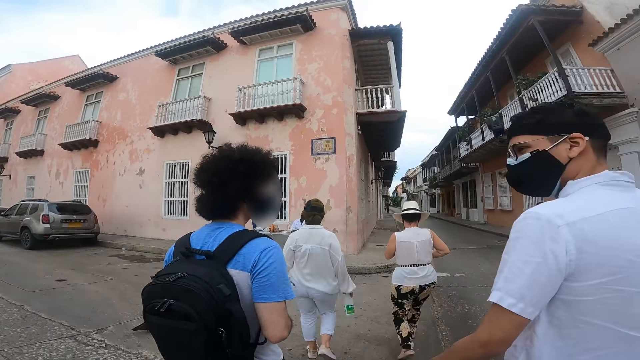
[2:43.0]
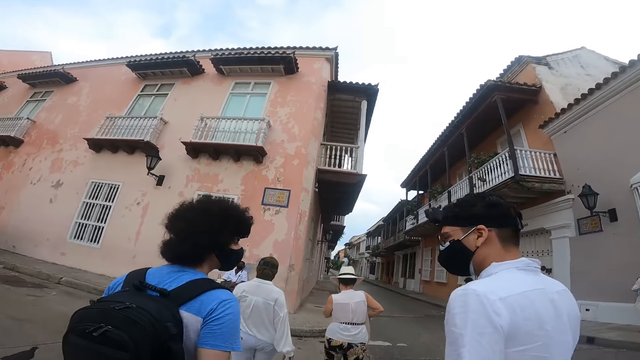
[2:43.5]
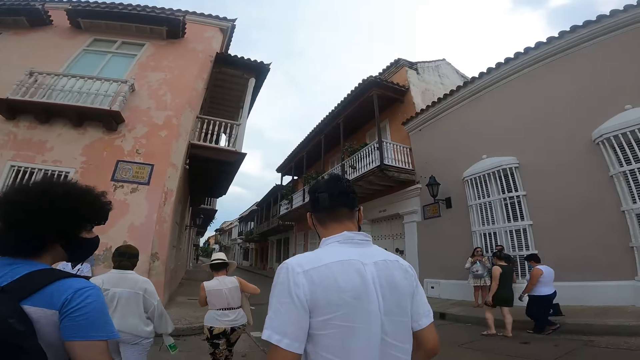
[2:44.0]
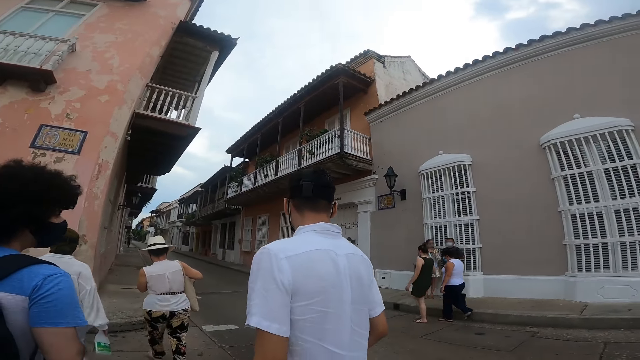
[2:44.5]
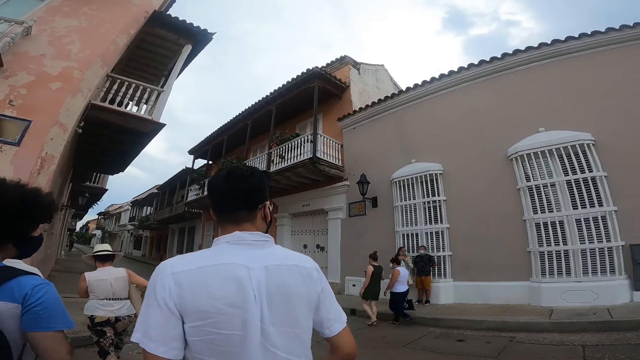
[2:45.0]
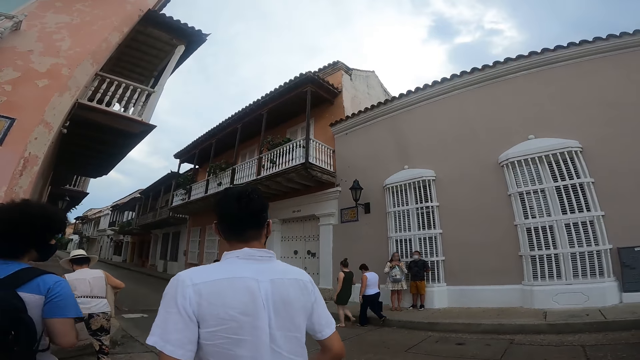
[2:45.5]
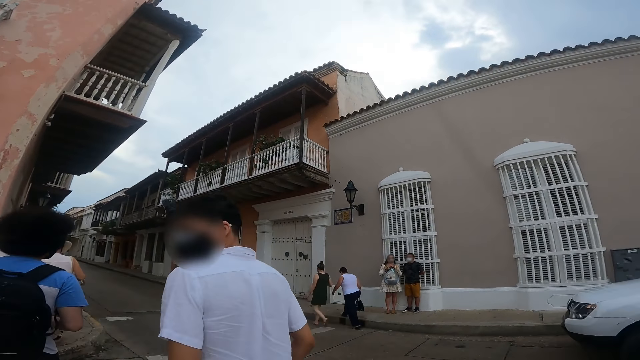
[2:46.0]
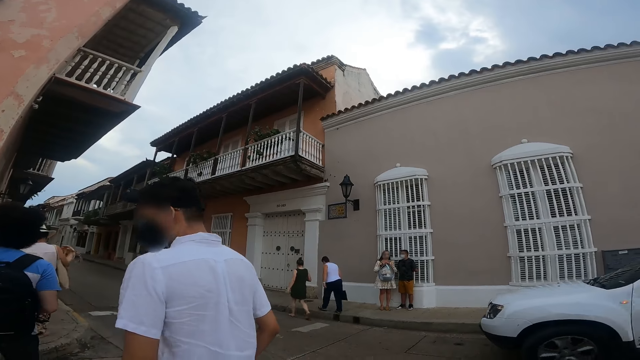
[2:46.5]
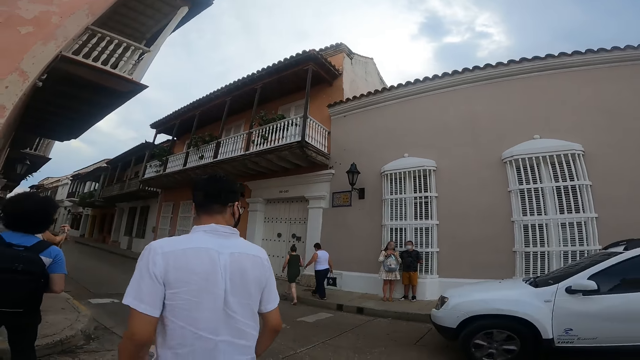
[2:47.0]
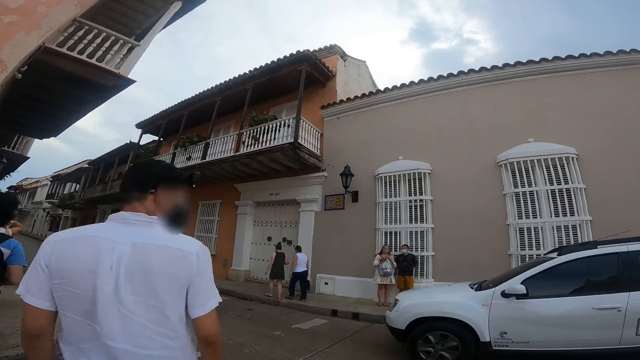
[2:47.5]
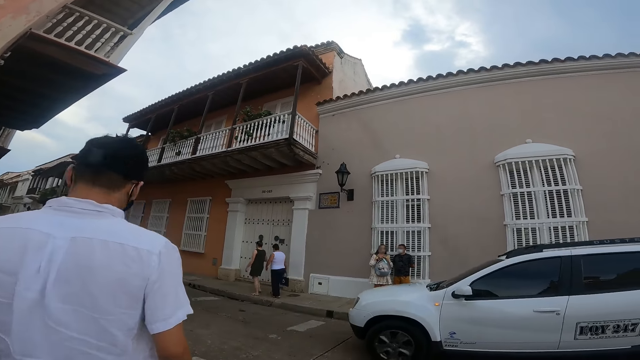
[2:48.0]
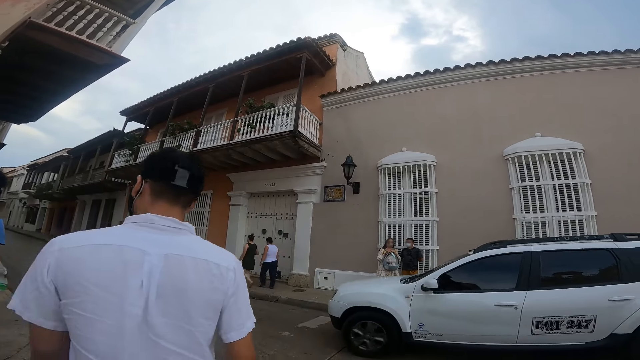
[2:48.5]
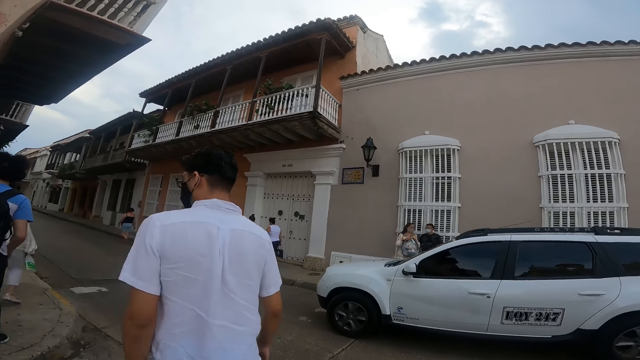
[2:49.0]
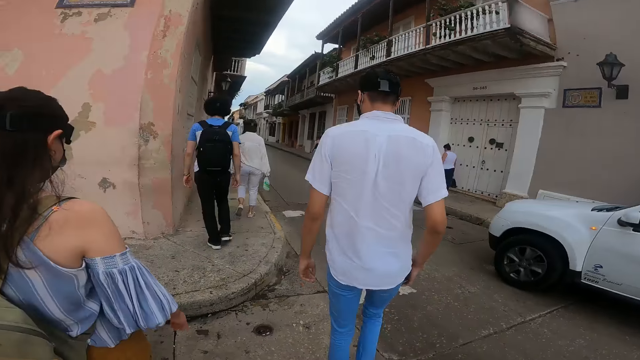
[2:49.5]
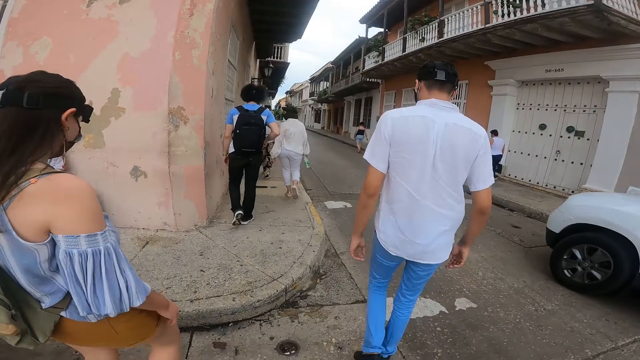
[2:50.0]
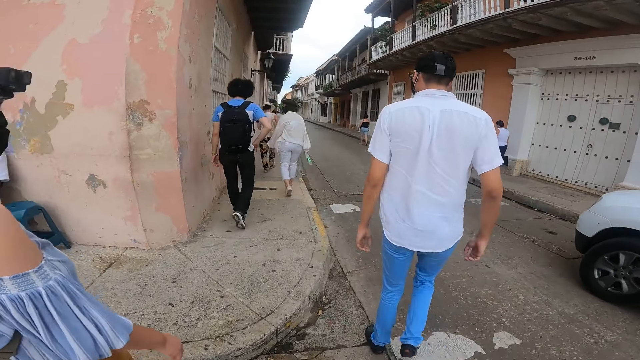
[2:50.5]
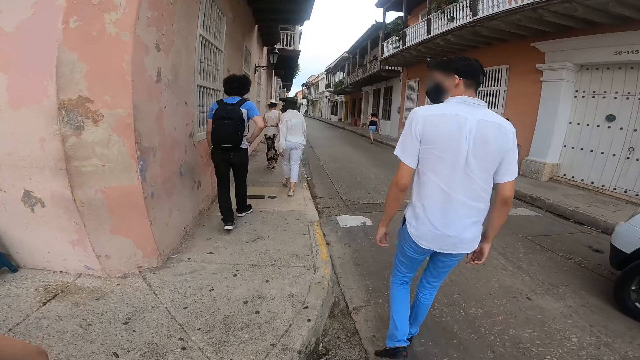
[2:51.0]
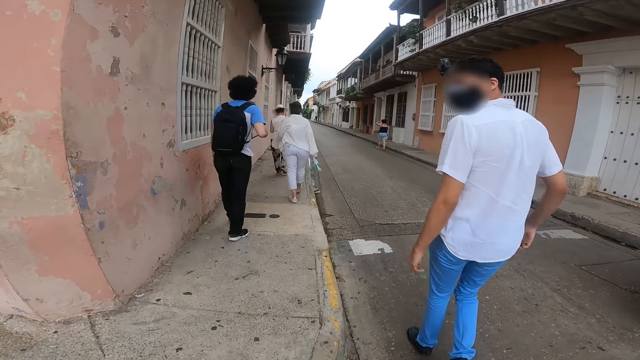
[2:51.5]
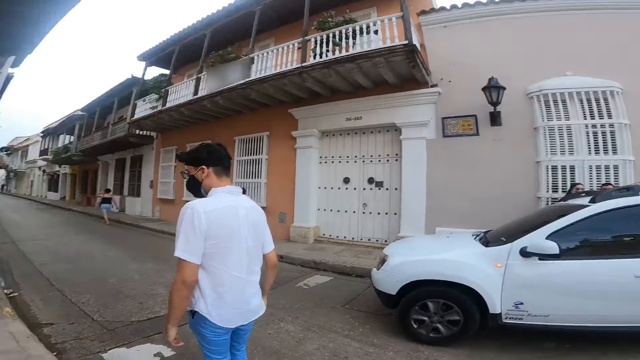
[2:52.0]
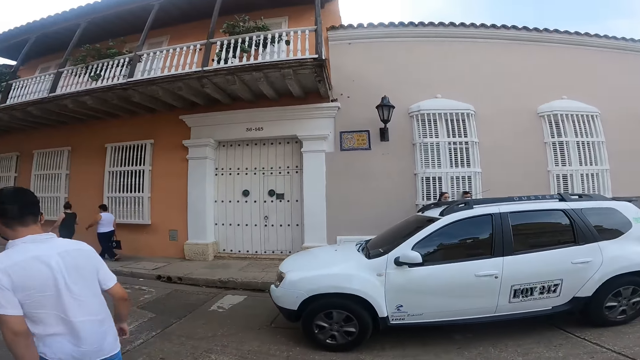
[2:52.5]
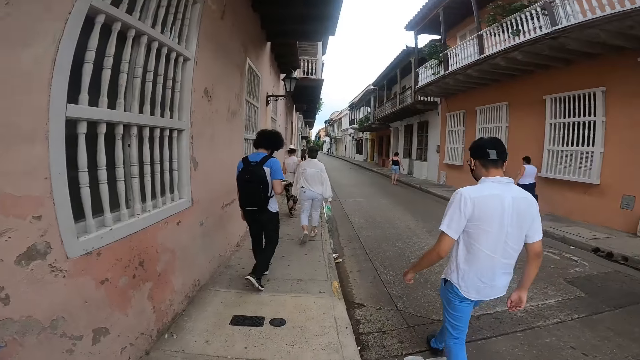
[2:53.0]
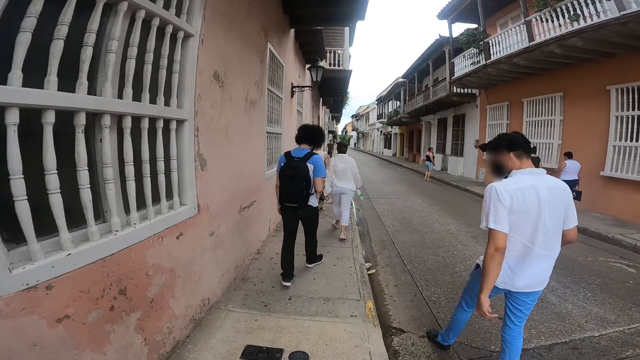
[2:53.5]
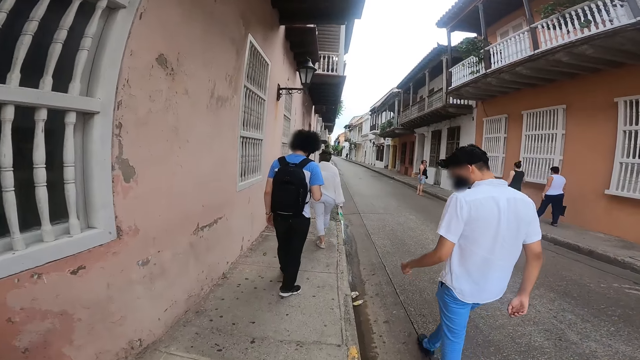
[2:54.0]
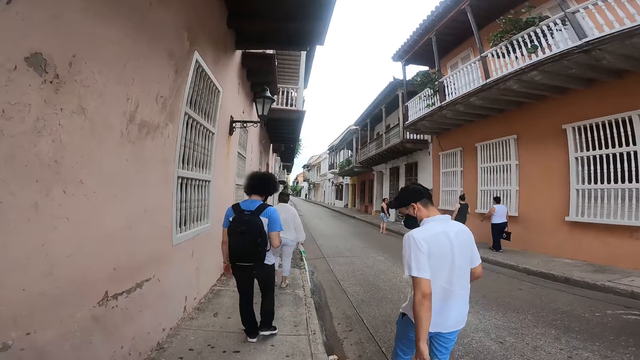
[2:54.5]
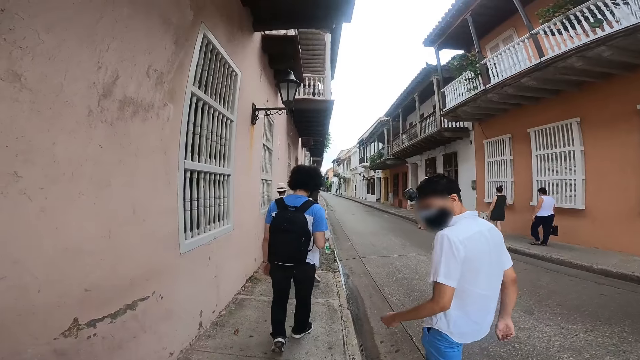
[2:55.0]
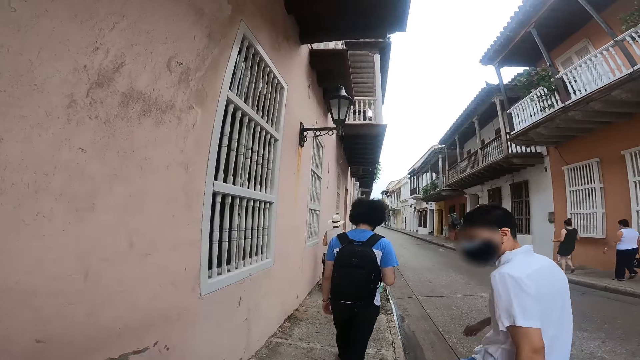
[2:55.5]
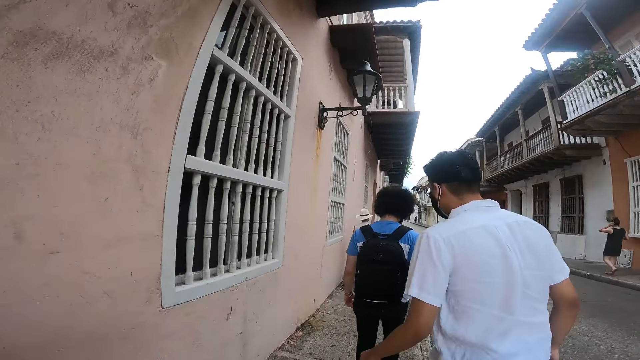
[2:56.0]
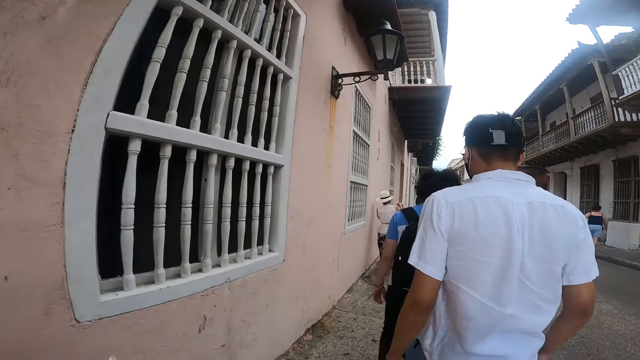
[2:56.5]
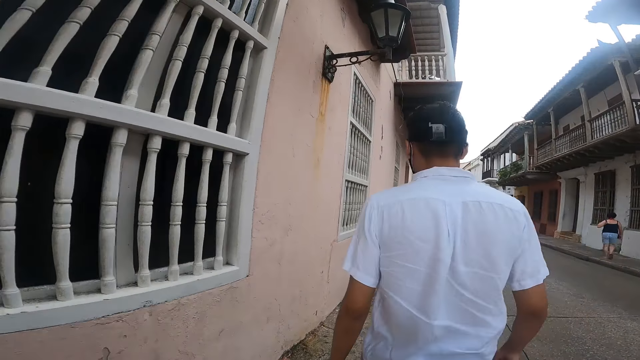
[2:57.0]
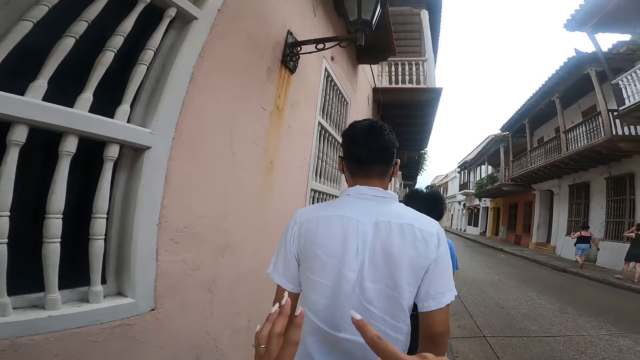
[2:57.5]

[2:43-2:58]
The woman walks on a sidewalk. She adjusts a bag on her right shoulder with her right hand. A man walks on the sidewalk. Another woman walks on the sidewalk. The first man takes a phone from a pocket of his trousers with his right hand. The camera wearer walks on the sidewalk. Another man walks on the sidewalk.

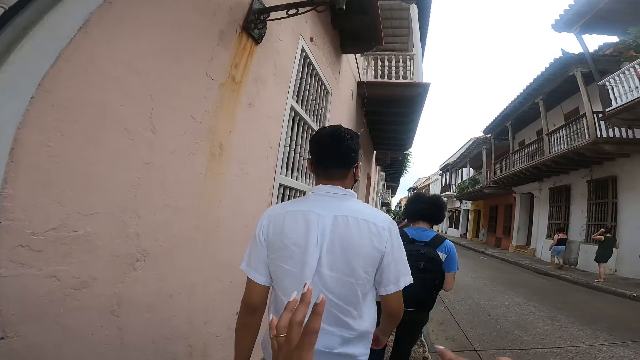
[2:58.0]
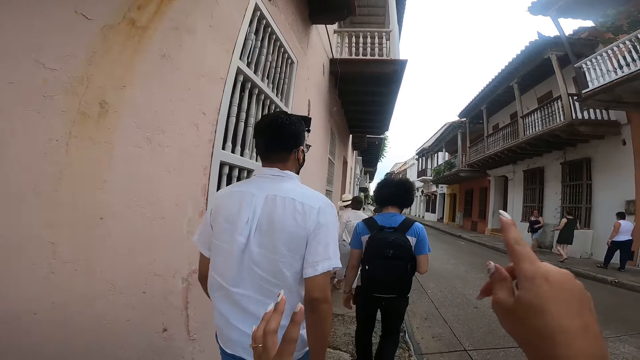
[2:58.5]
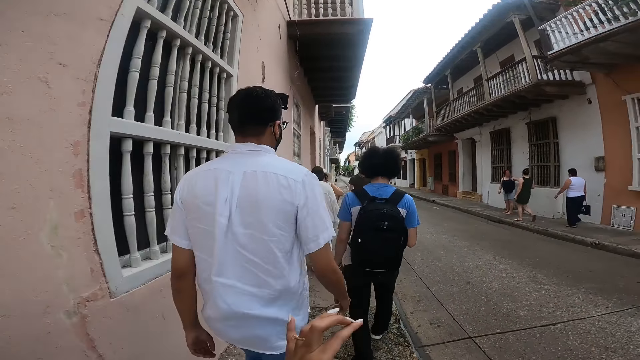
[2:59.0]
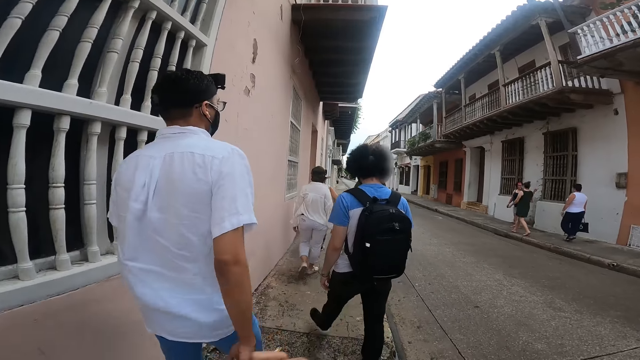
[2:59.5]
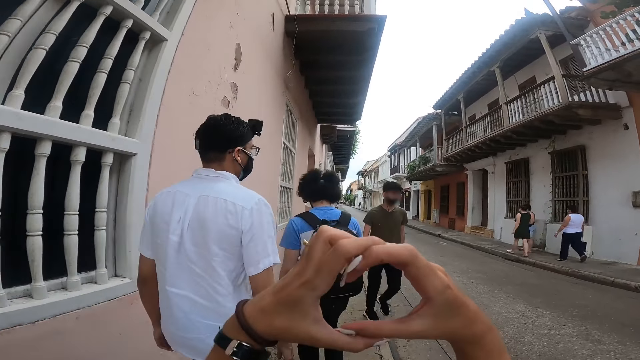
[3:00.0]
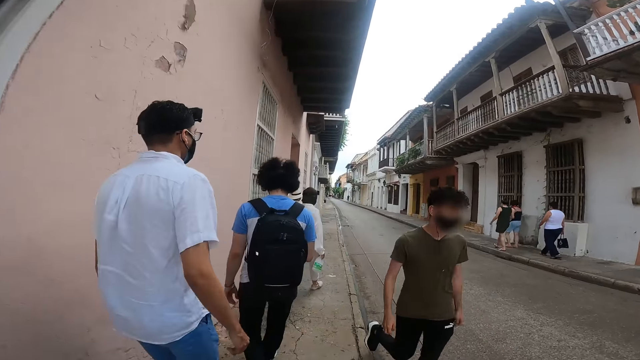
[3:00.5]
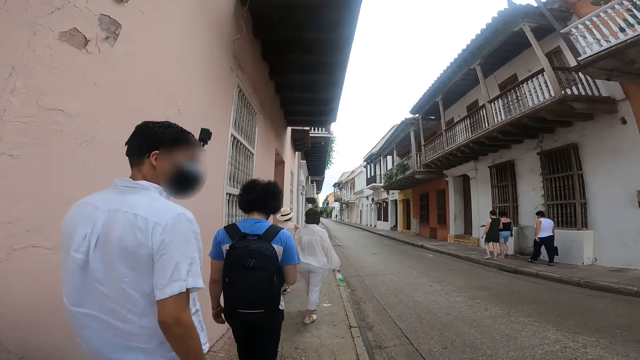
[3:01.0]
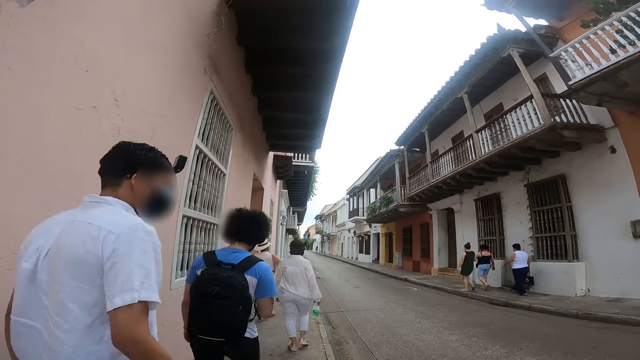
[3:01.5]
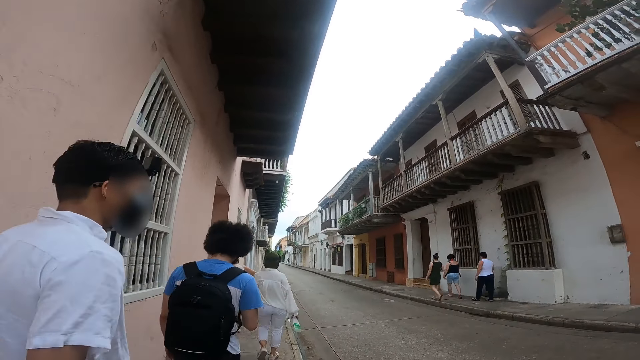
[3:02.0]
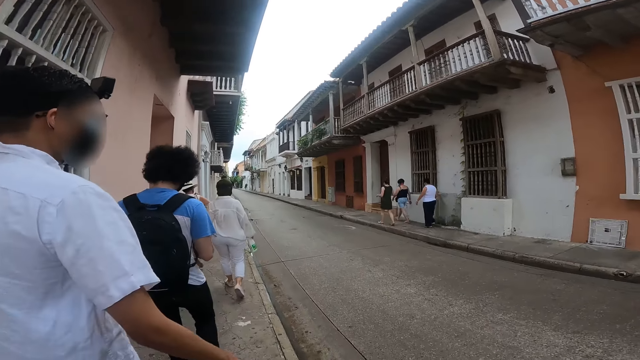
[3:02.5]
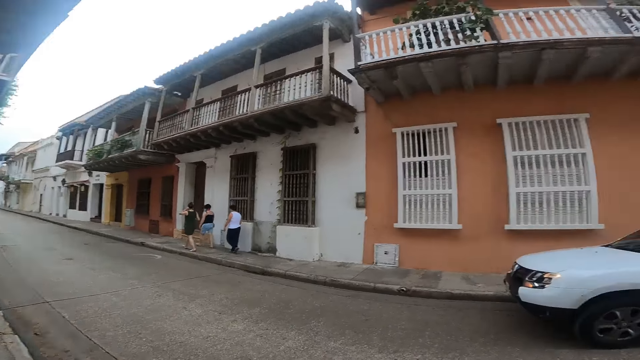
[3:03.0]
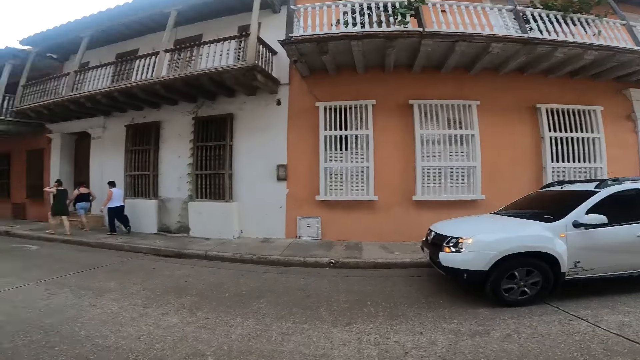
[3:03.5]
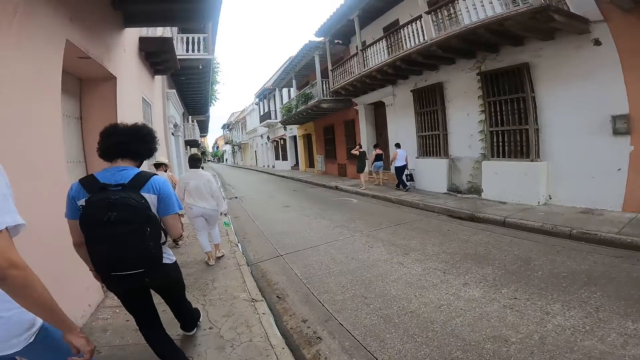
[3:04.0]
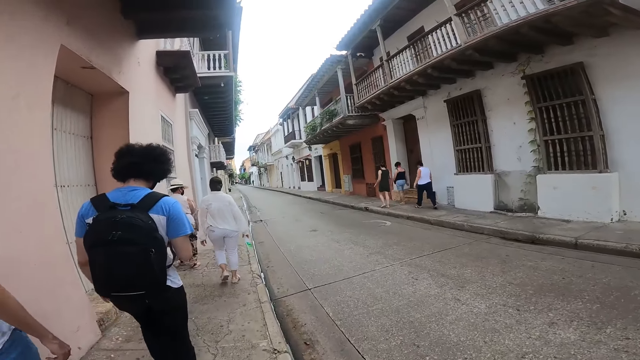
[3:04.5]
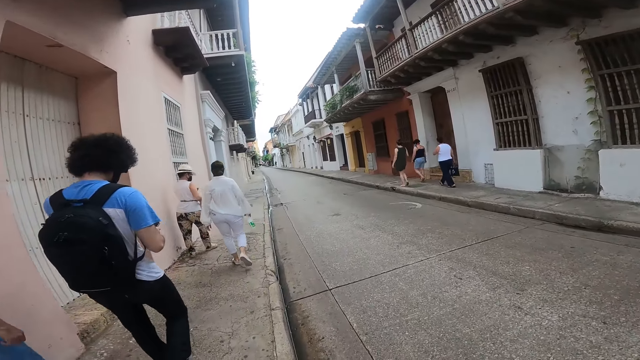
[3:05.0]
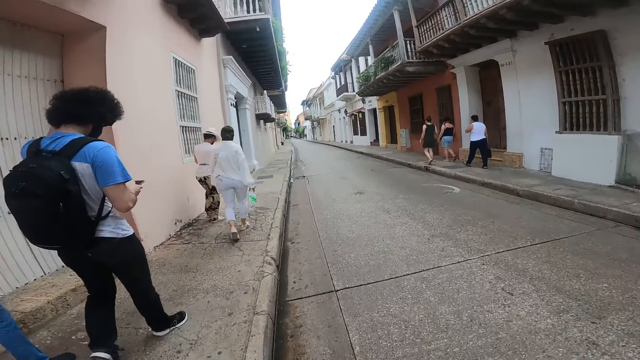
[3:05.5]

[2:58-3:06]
A man walks past the camera wearer on the road. Another man operates the phone in his right hand with his right hand.
